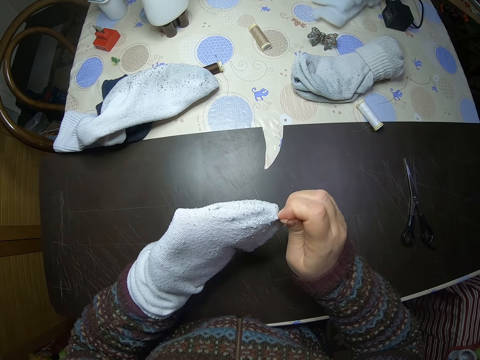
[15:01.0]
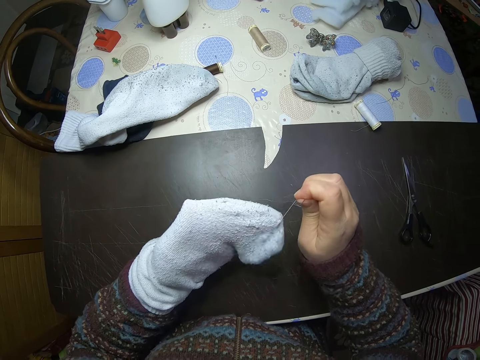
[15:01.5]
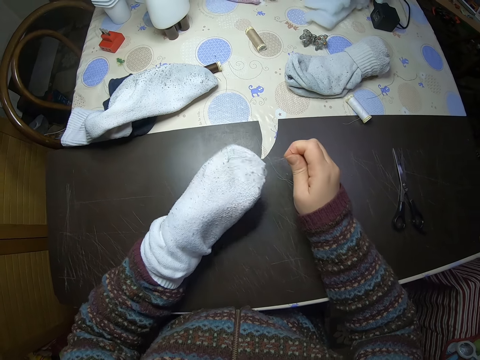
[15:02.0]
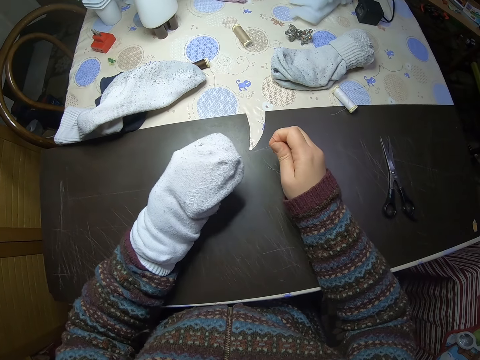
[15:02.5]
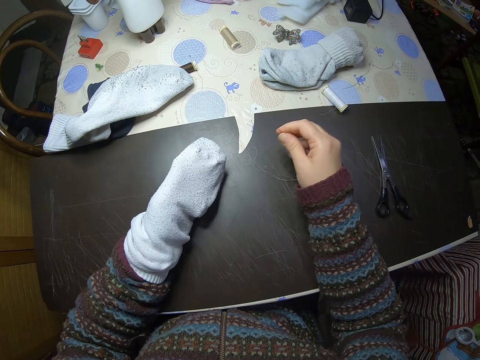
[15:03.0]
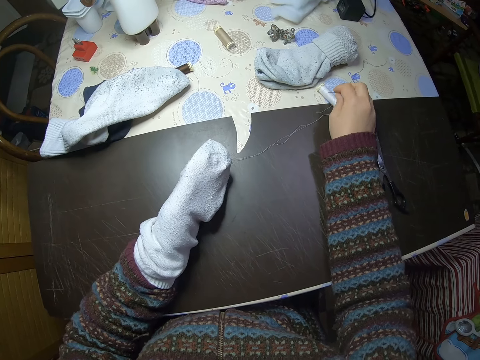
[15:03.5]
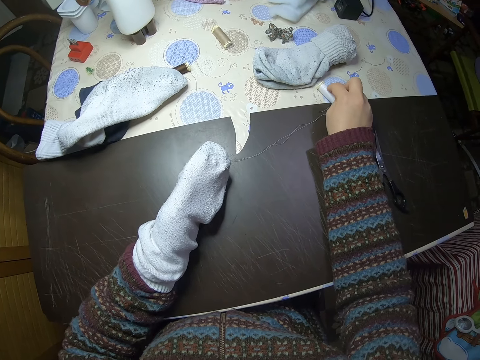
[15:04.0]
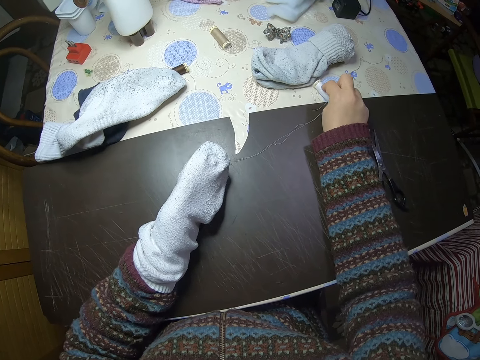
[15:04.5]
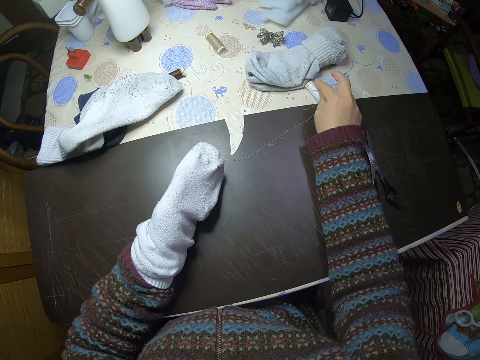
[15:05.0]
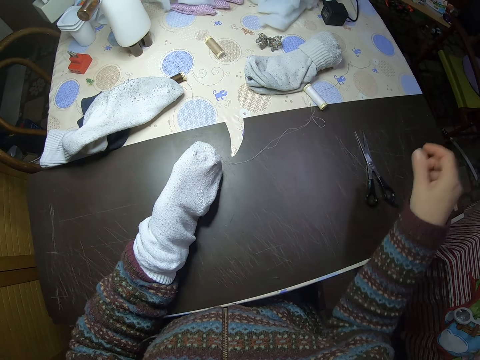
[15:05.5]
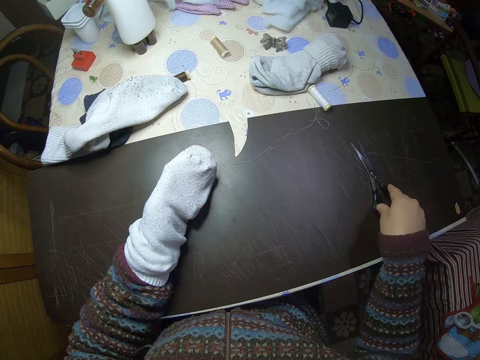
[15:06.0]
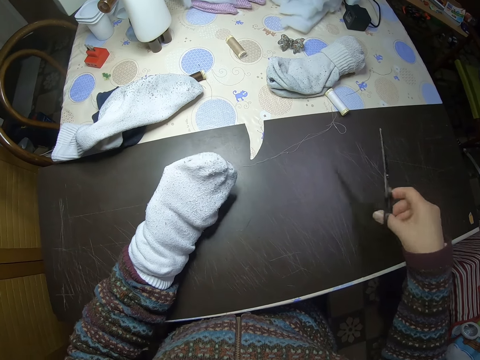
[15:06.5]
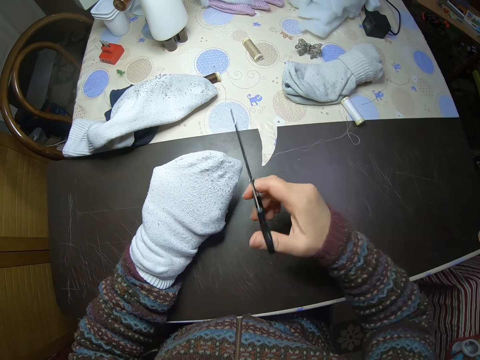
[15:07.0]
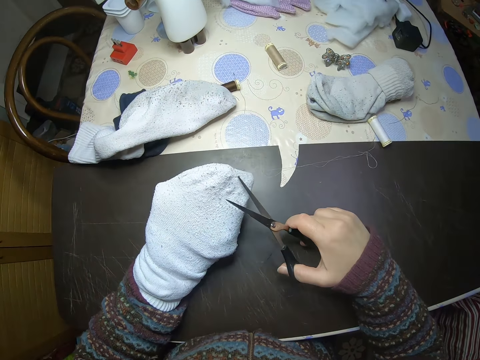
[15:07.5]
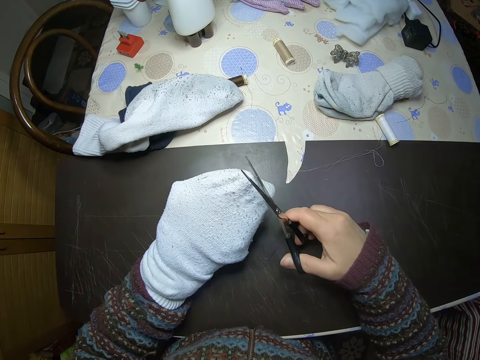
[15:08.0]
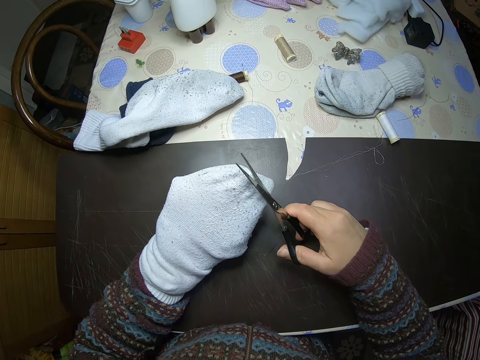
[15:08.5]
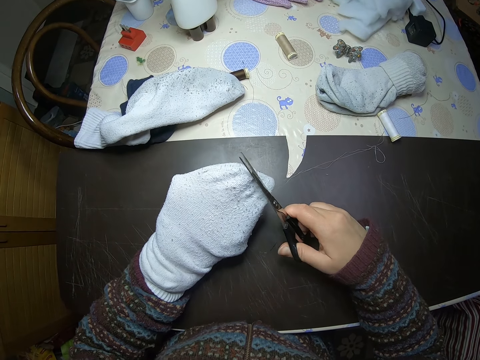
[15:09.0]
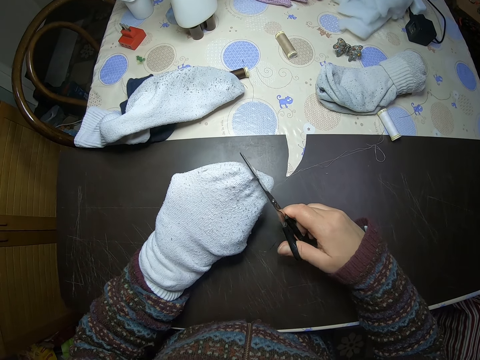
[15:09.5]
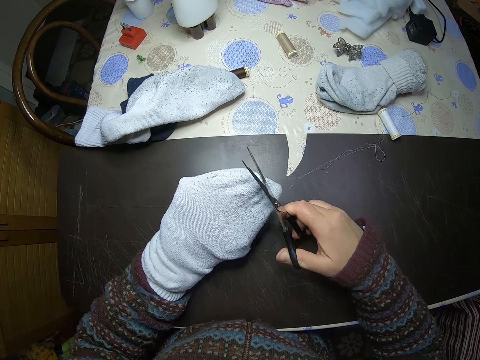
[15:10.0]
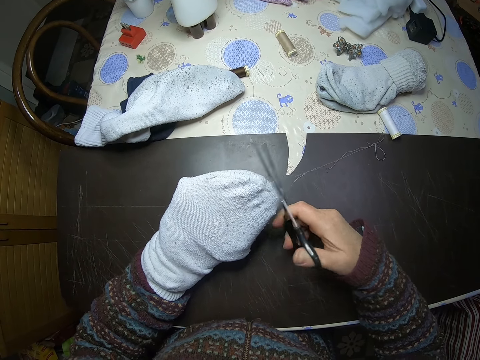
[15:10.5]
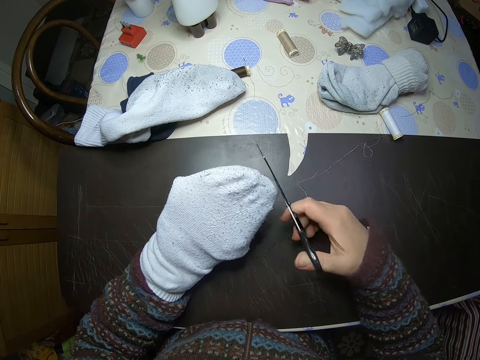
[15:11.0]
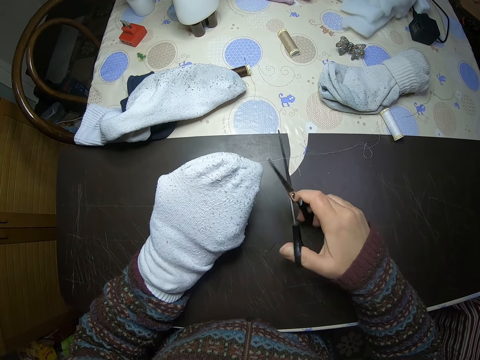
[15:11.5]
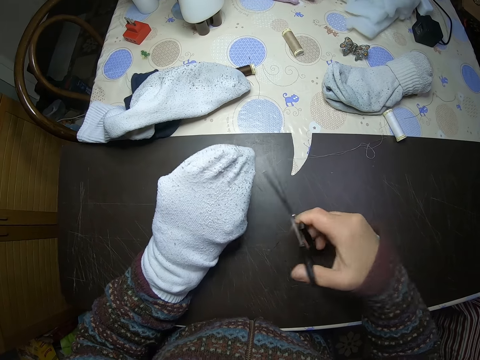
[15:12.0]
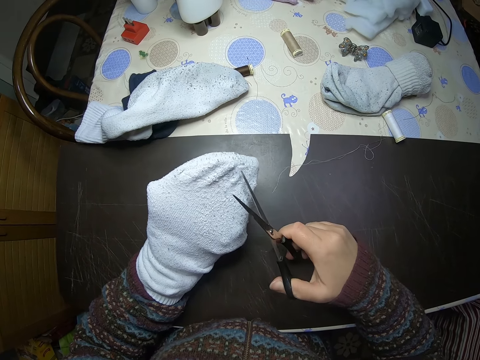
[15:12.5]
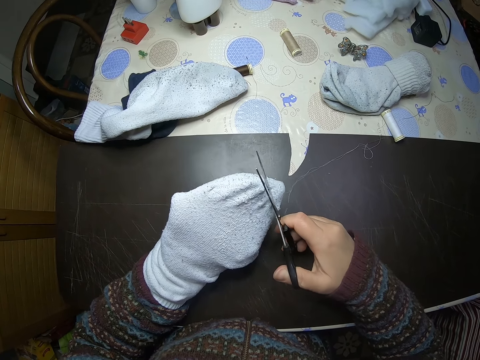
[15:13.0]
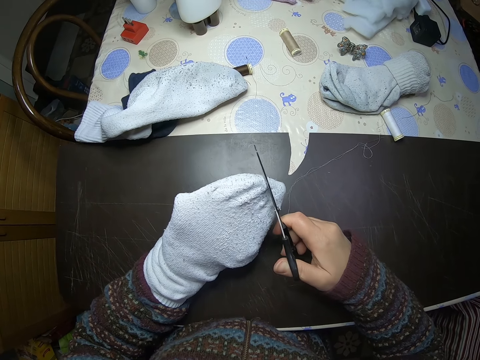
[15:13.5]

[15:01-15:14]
The camera wearer pulls the thread. They drop the needle on the table. They pin the needle on a surface. They grab a pair of scissors from the table. They cut the thread with the scissors.

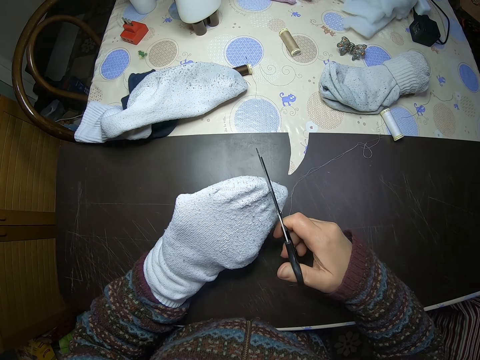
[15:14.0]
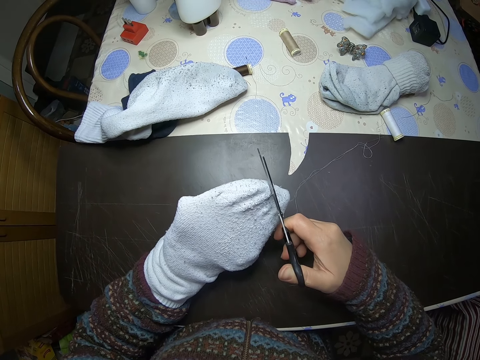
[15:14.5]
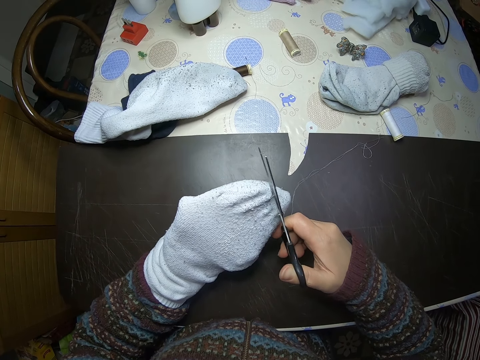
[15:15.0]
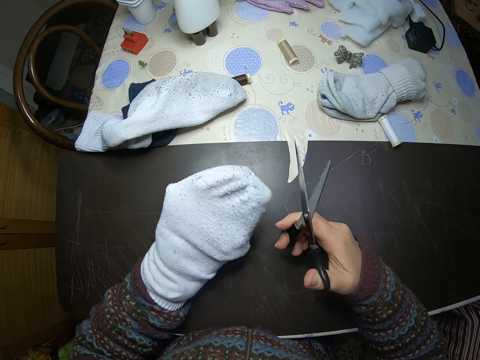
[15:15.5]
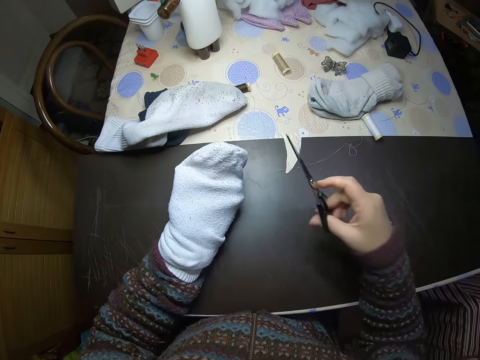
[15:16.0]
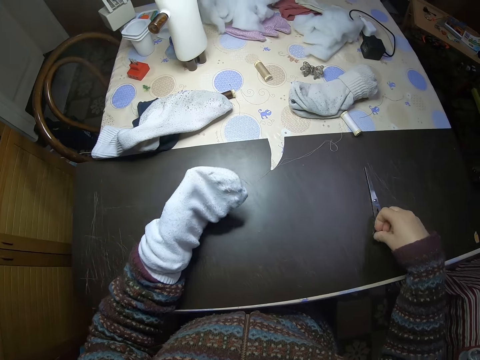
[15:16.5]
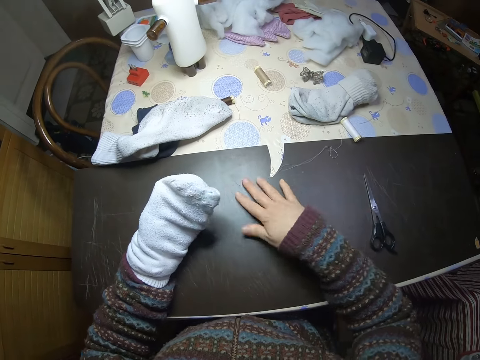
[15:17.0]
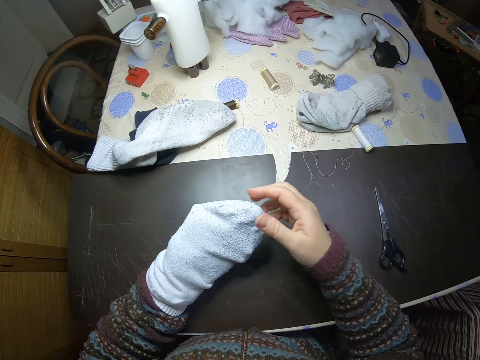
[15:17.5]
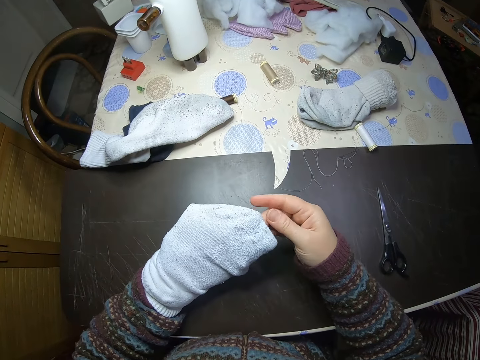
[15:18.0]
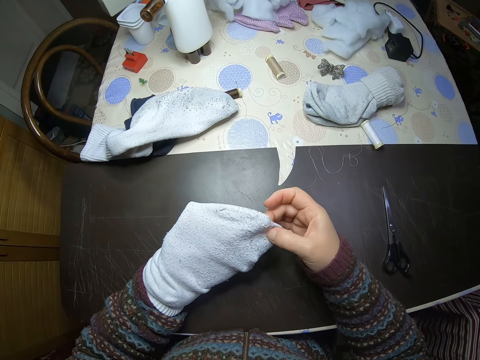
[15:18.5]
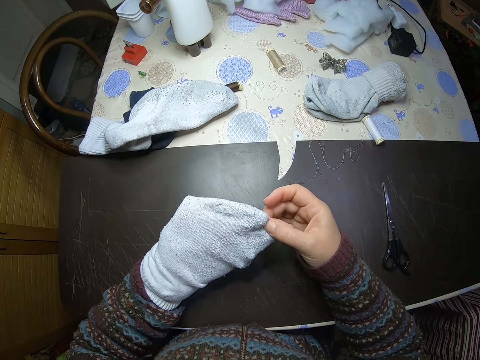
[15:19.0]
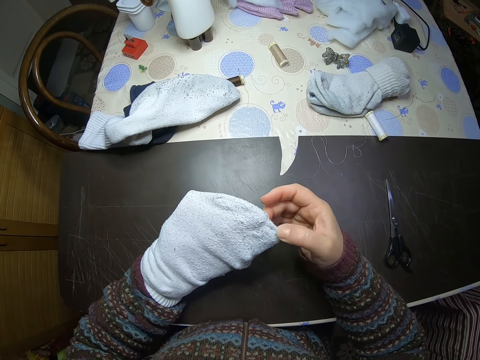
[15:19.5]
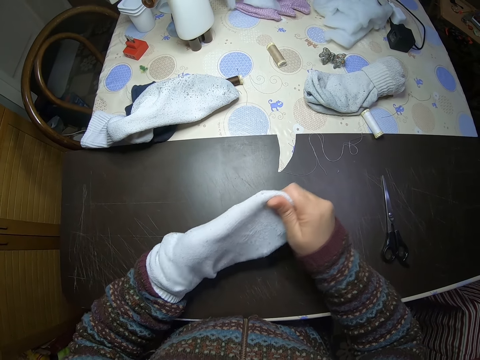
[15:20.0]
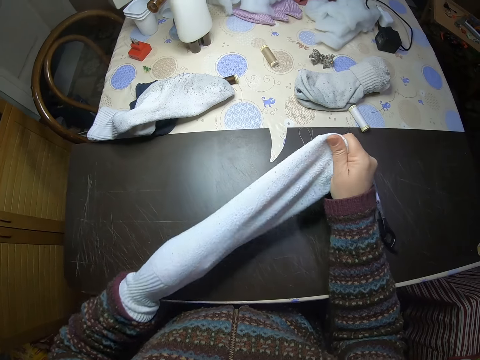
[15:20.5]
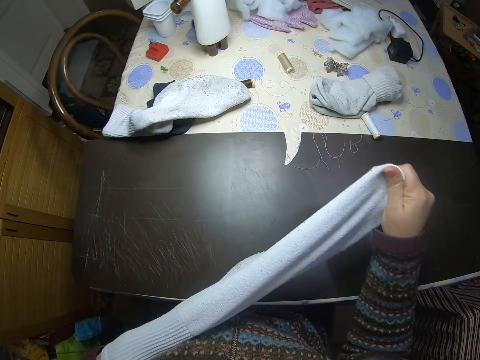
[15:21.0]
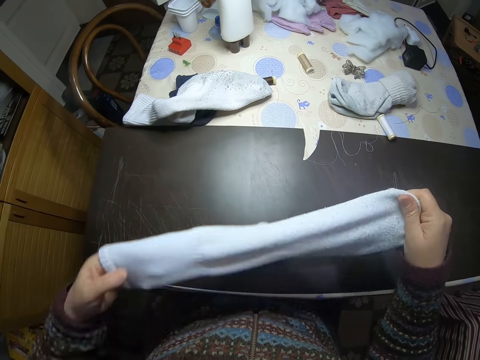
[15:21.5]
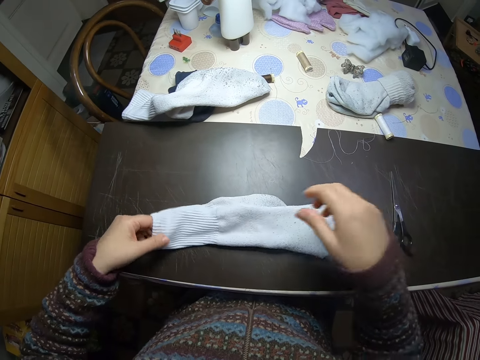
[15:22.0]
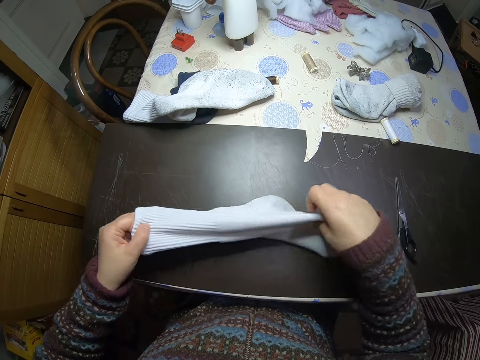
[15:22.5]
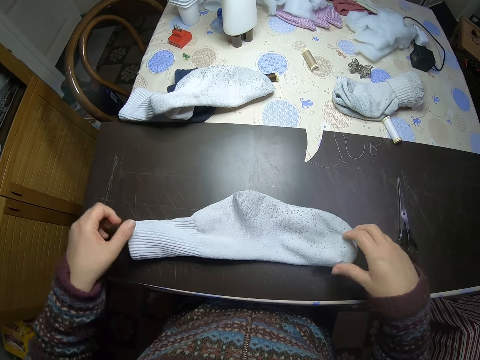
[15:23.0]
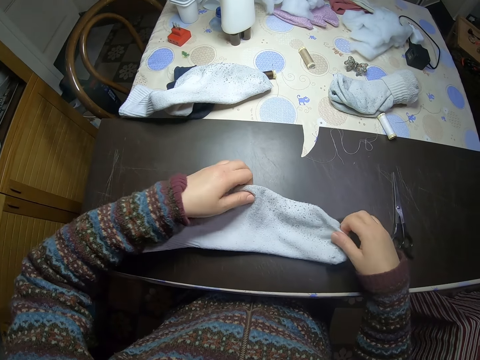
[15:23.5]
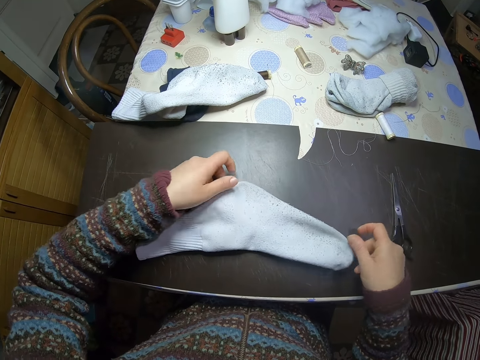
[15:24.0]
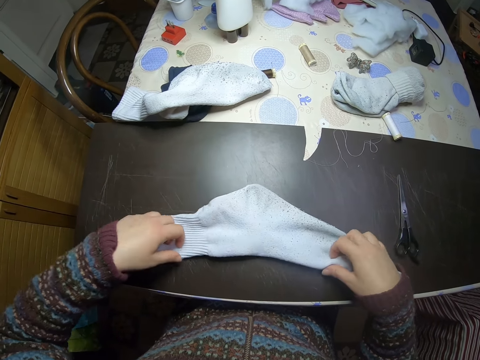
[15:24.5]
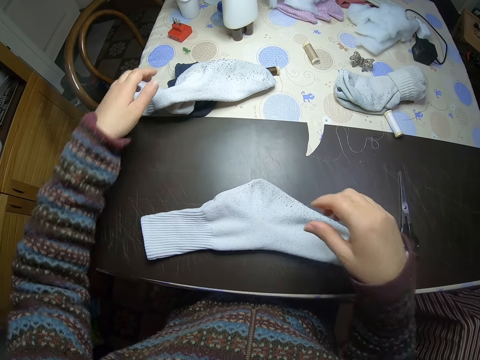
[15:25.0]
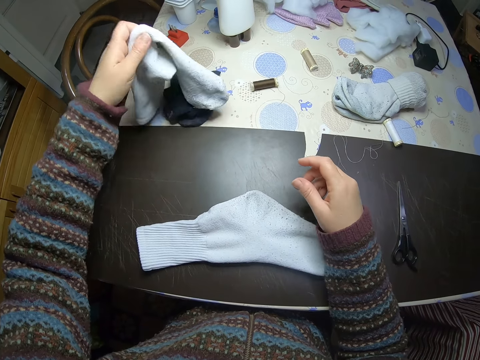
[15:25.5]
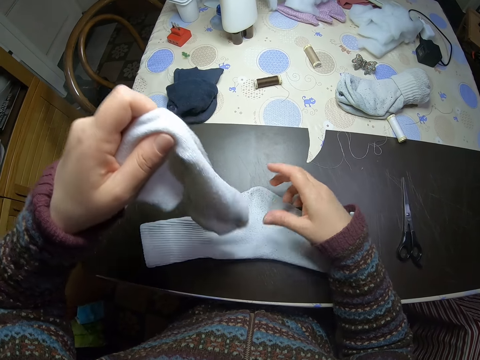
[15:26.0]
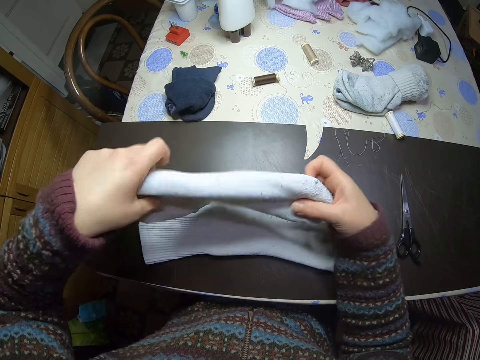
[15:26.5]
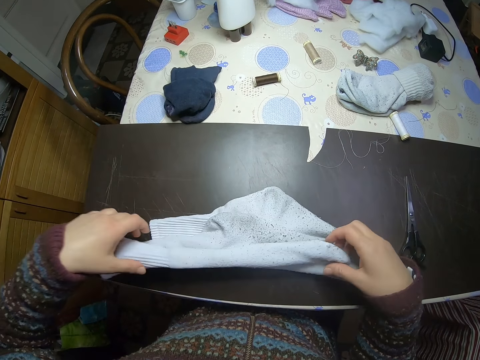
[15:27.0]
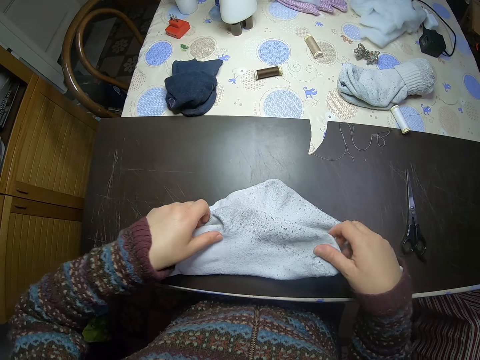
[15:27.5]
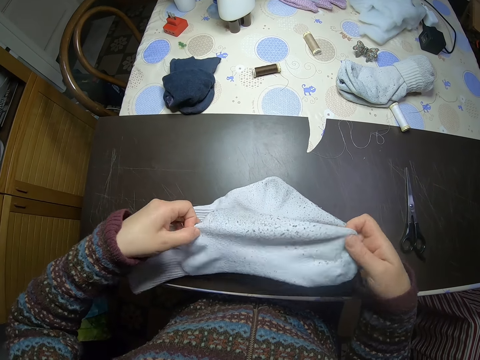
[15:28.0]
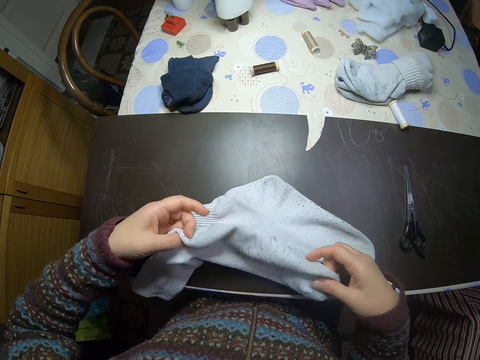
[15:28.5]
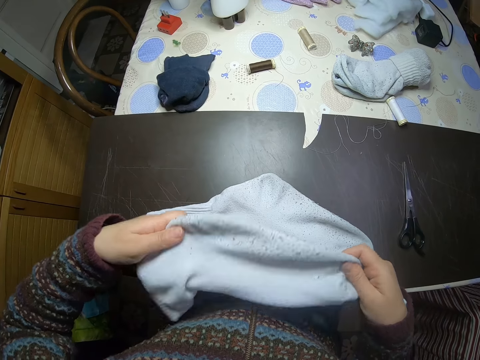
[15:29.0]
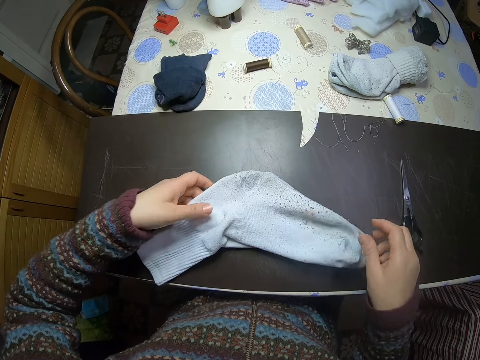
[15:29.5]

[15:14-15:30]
The camera wearer places the scissors on the table. She clears the table of the threads. She scratches a point on the sock. She removes the sock from her left hand. She places the sock on the table. She grabs the sock, places the sock on the table and stretches the sock on the table. She picks up another sock from the table. She places the sock together with the other on the table. She grabs the sock.
